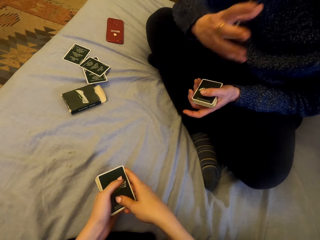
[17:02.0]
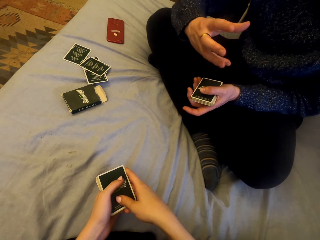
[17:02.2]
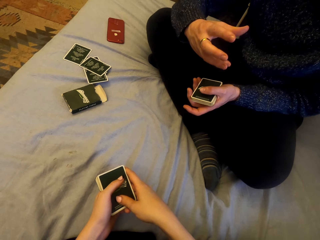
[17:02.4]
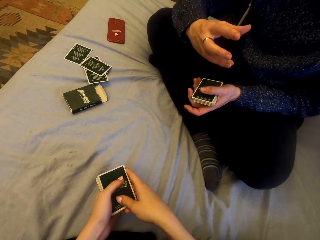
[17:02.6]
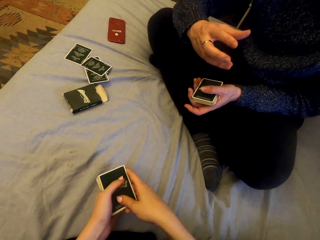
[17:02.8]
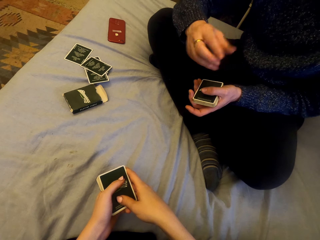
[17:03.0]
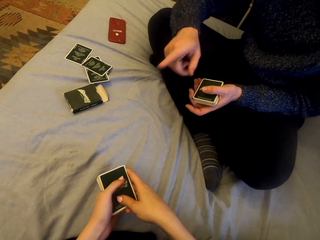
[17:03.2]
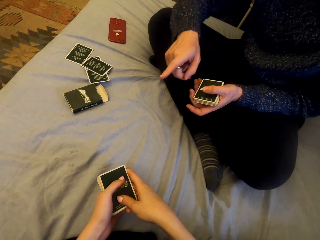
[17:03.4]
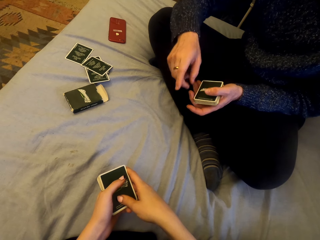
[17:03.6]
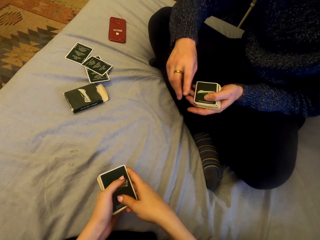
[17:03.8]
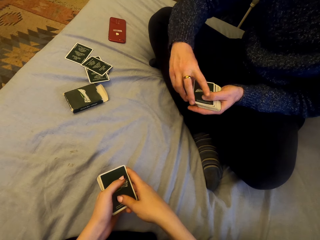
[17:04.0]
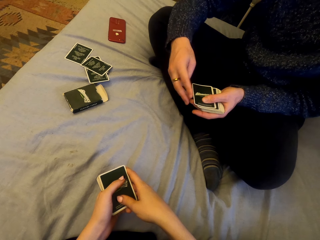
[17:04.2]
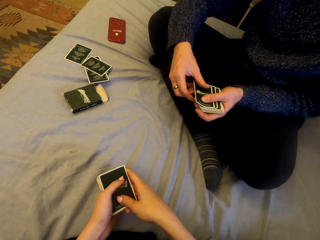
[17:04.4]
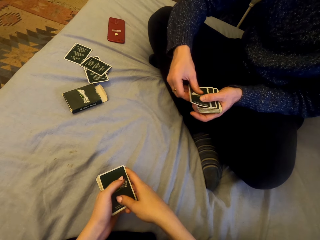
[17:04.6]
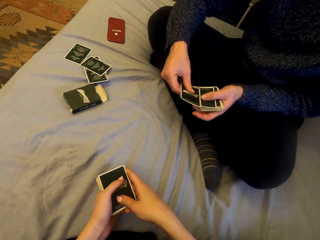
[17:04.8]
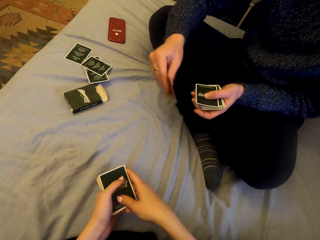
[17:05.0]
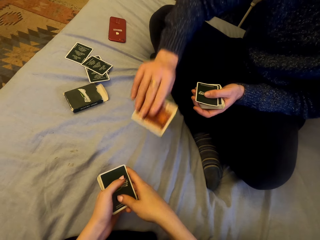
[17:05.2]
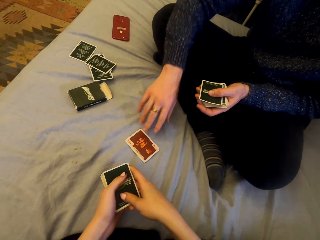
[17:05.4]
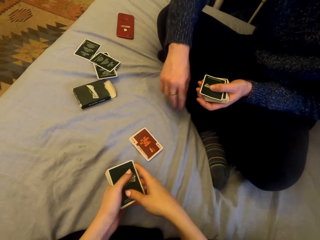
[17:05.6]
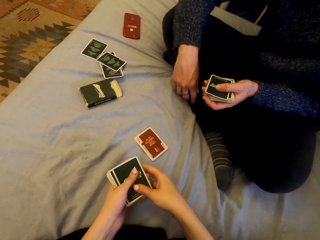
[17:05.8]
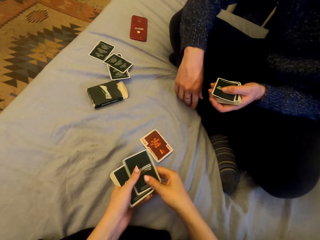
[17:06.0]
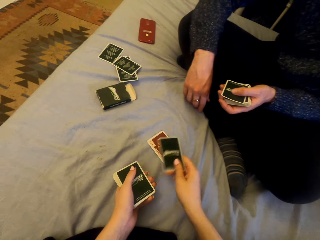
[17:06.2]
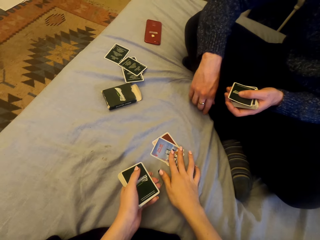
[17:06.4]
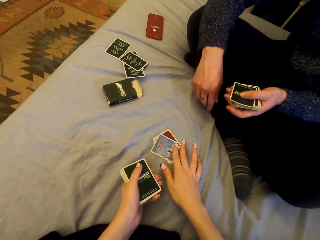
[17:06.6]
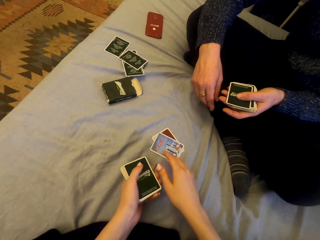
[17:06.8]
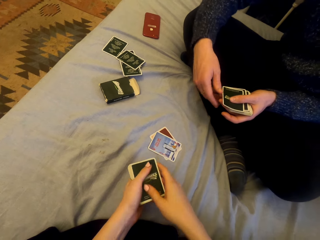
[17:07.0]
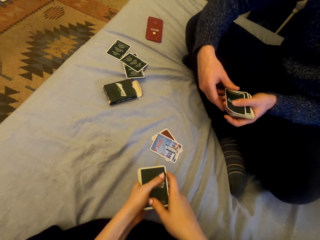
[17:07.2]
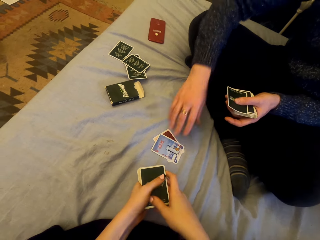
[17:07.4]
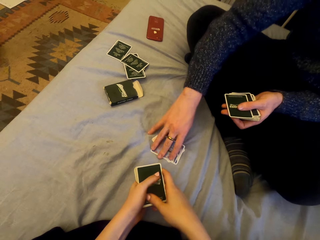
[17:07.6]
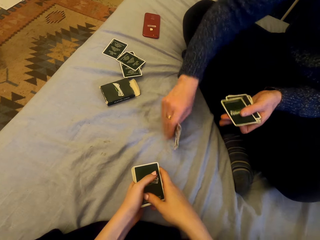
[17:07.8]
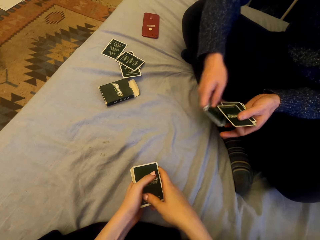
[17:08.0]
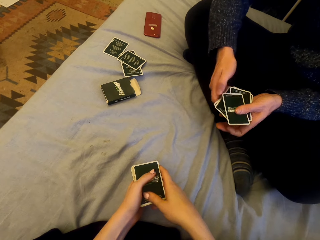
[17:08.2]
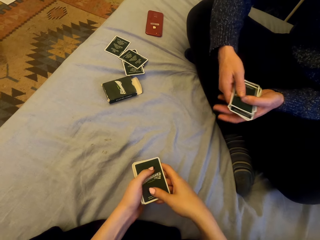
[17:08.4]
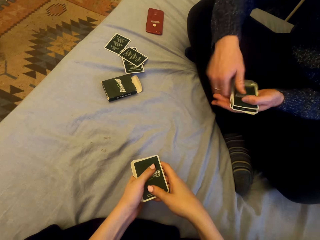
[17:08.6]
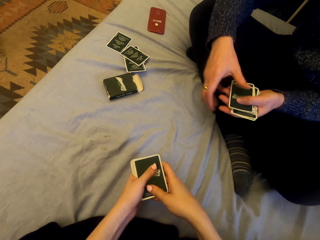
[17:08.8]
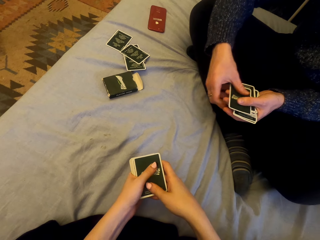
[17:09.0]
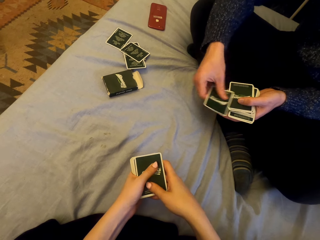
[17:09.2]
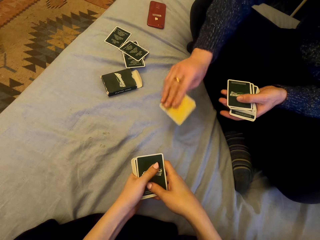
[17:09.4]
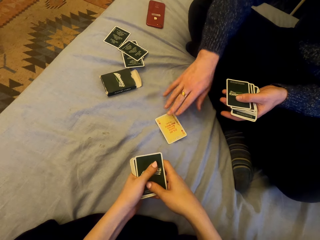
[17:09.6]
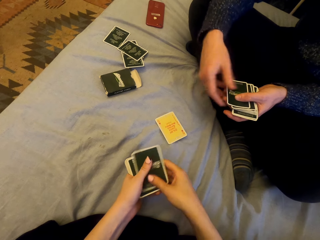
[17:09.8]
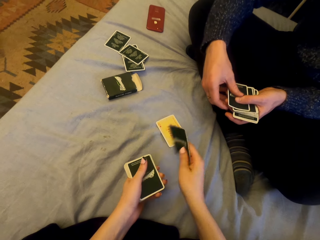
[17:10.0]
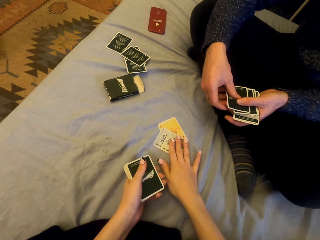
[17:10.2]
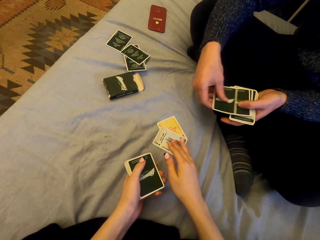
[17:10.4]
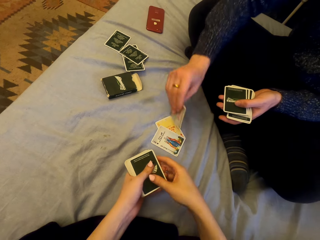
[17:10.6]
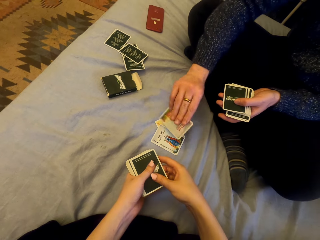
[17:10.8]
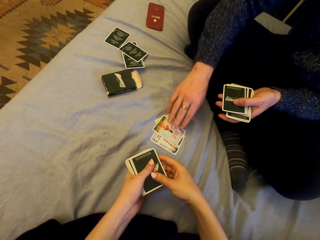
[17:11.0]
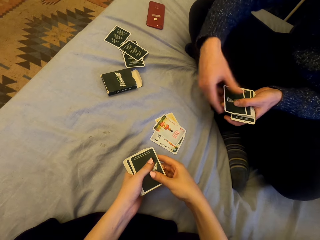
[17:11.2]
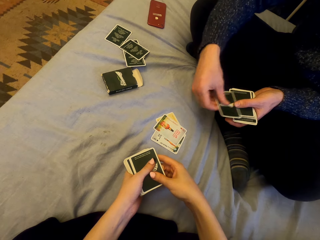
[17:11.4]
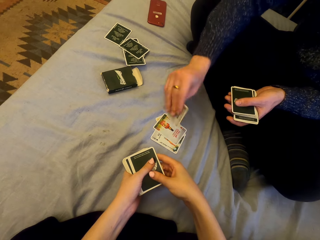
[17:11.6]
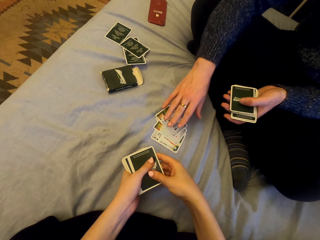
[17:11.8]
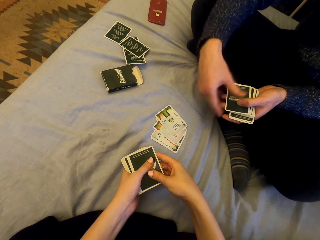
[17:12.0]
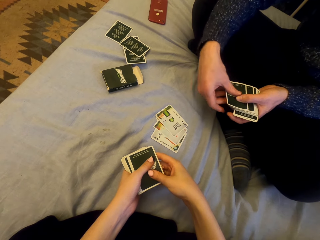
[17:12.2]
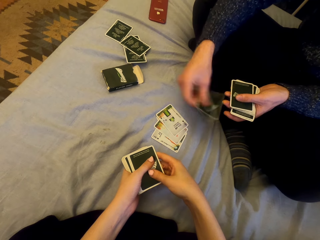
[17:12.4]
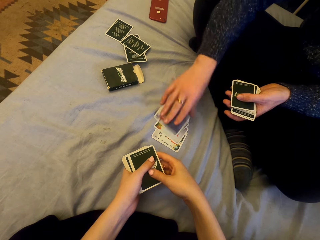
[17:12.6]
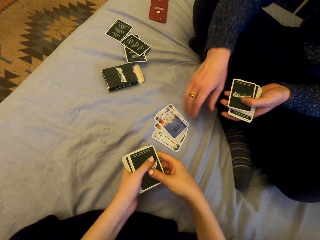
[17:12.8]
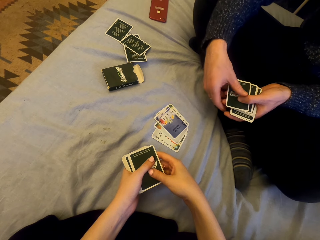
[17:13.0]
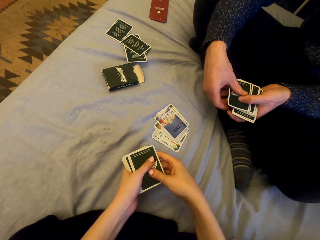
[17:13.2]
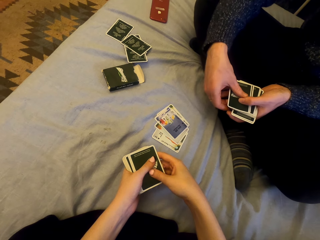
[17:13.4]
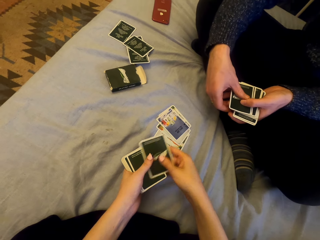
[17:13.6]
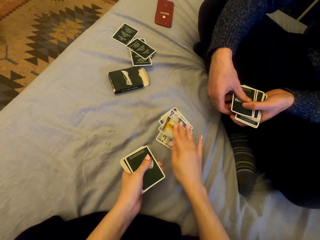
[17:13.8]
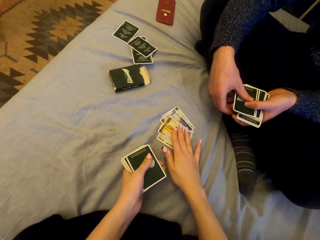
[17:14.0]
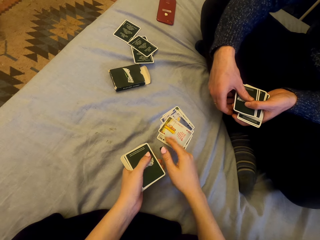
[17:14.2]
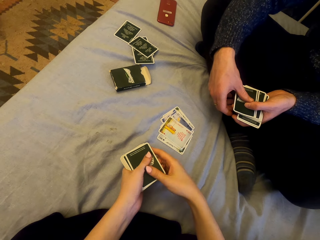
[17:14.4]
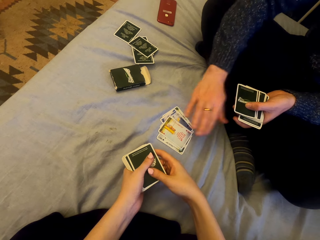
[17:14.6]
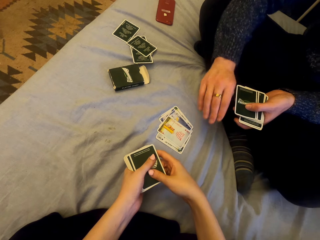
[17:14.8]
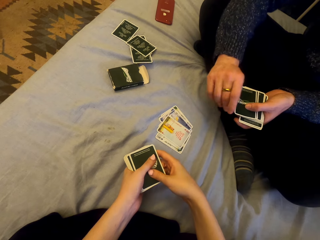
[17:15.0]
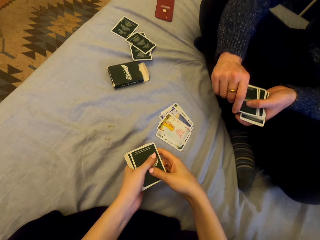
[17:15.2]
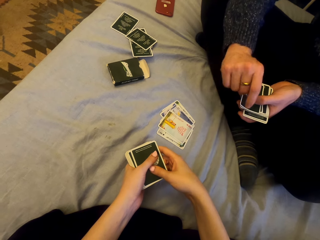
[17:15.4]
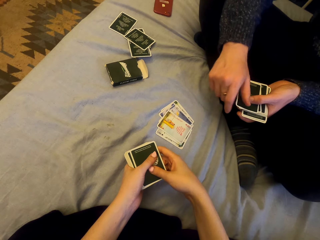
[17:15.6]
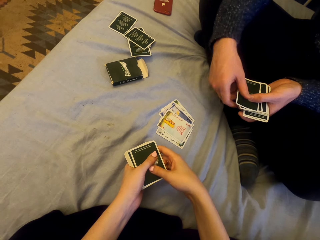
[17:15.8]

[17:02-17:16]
A man plays cards with the camera wearer. The camera wearer puts the card down. They talk. They put the card down again. The man picks the cards. The man plays cards with the camera wearer and puts the card down. The camera wearer puts the card down. The man puts the card down. He puts the card down again. The camera wearer puts the card down.

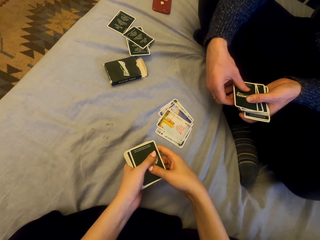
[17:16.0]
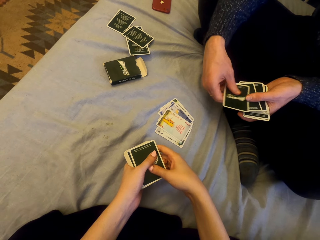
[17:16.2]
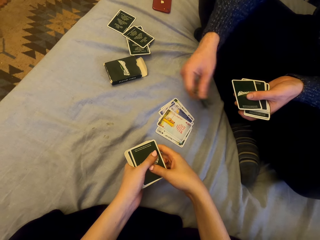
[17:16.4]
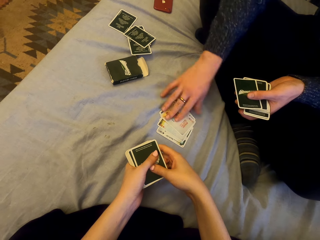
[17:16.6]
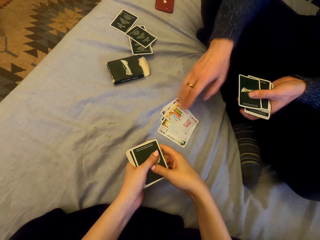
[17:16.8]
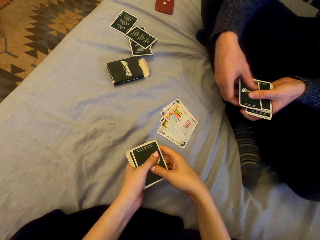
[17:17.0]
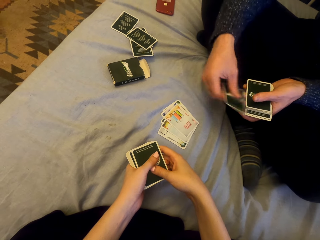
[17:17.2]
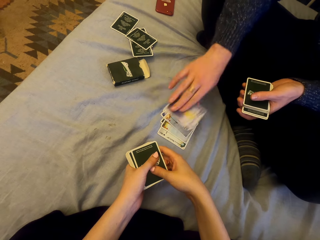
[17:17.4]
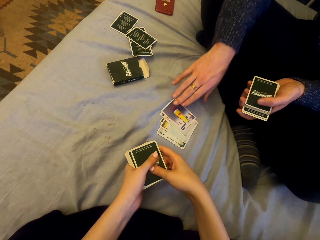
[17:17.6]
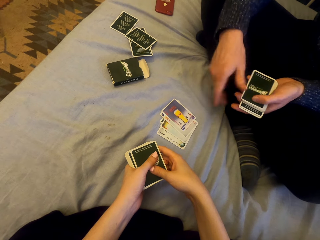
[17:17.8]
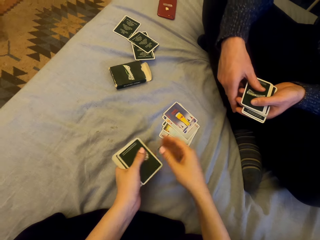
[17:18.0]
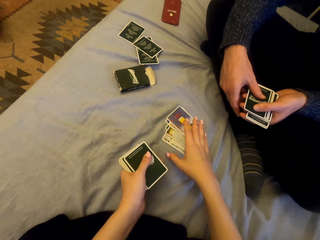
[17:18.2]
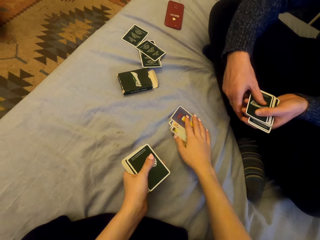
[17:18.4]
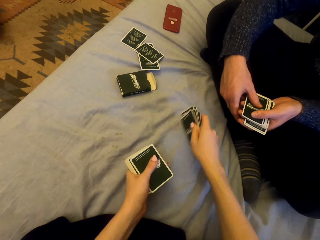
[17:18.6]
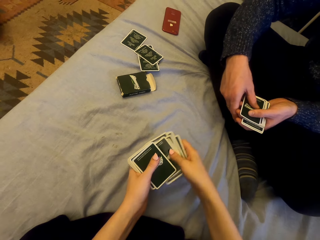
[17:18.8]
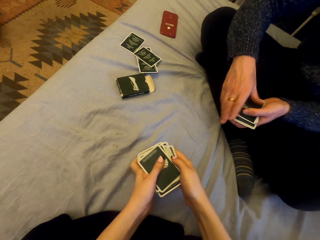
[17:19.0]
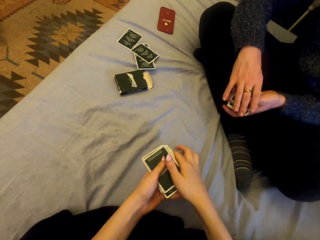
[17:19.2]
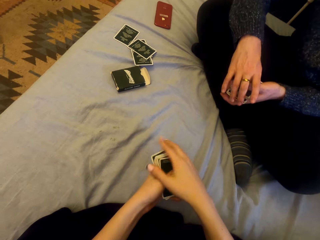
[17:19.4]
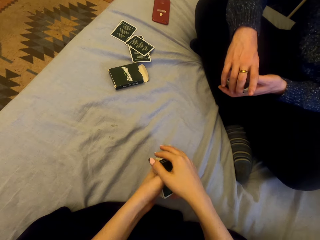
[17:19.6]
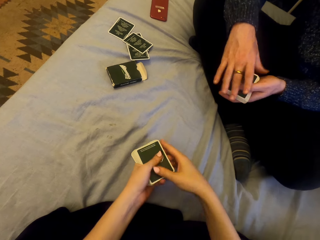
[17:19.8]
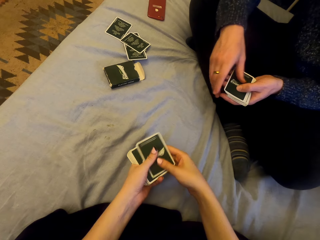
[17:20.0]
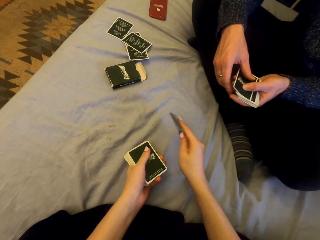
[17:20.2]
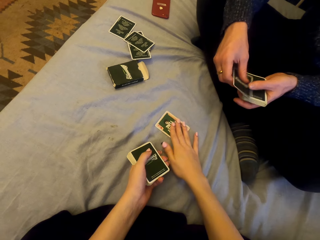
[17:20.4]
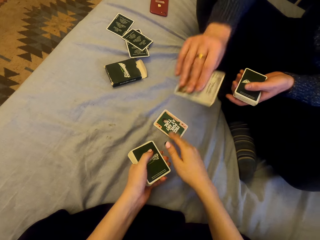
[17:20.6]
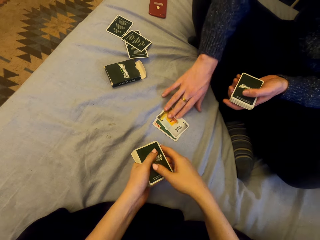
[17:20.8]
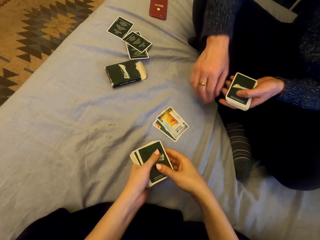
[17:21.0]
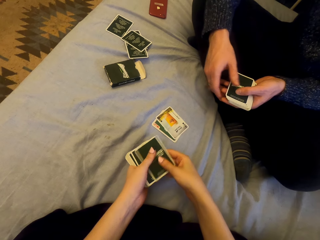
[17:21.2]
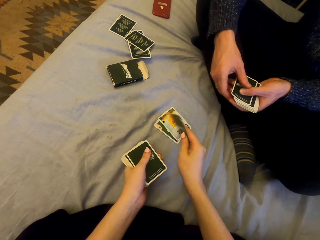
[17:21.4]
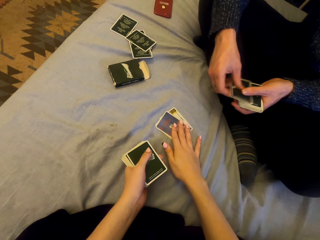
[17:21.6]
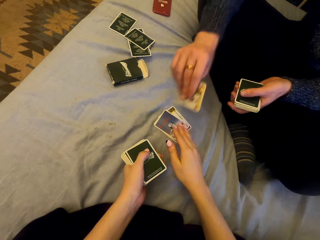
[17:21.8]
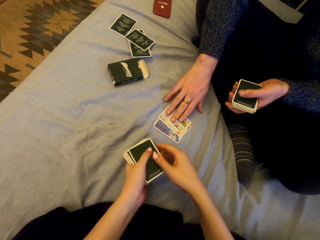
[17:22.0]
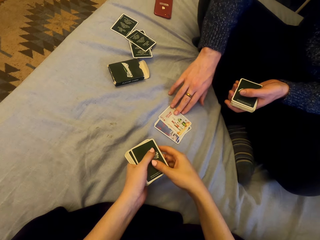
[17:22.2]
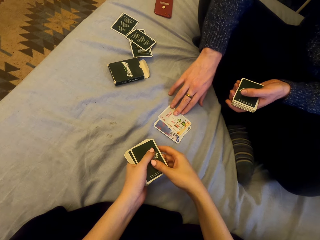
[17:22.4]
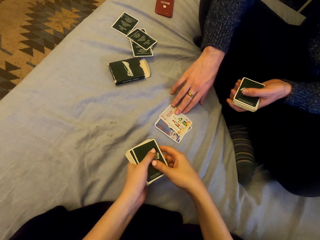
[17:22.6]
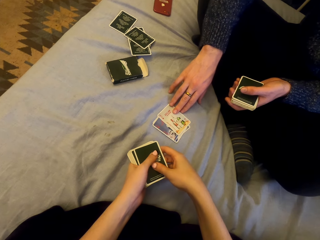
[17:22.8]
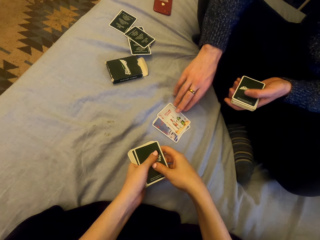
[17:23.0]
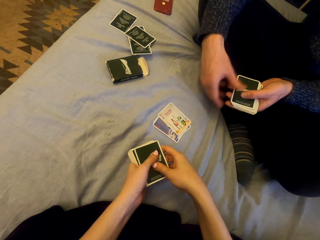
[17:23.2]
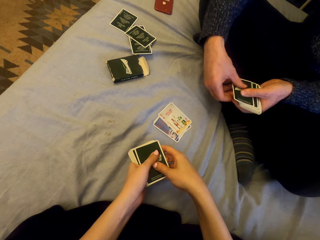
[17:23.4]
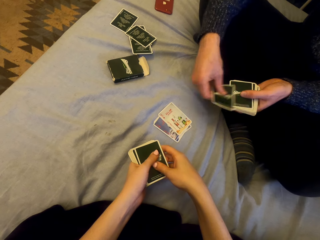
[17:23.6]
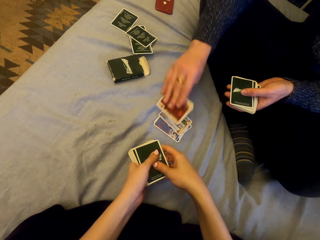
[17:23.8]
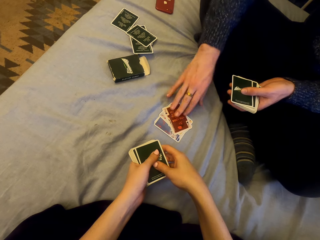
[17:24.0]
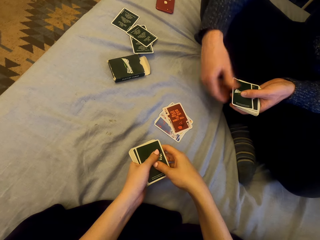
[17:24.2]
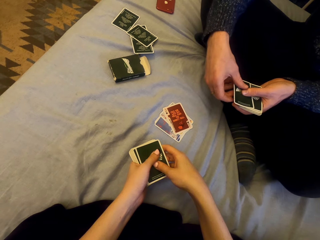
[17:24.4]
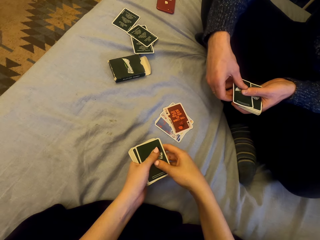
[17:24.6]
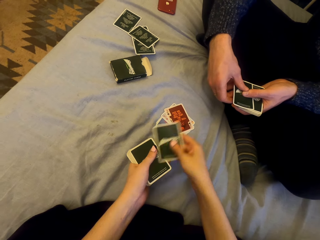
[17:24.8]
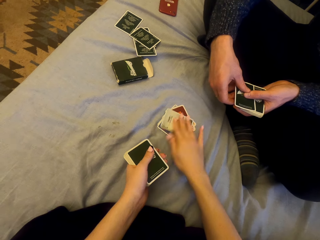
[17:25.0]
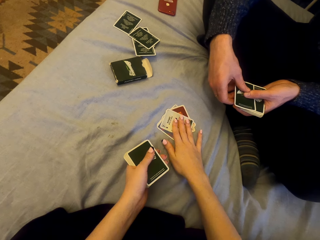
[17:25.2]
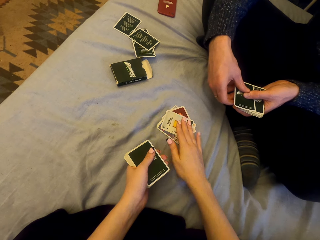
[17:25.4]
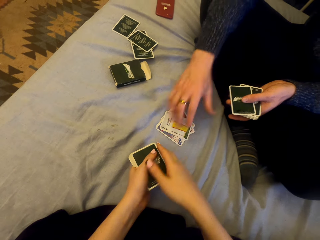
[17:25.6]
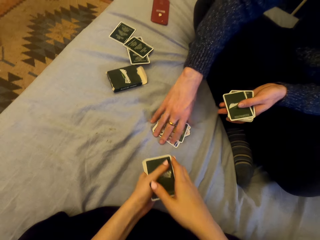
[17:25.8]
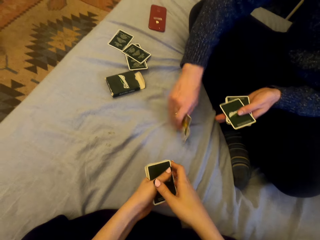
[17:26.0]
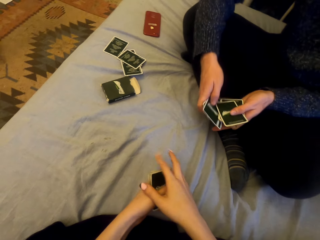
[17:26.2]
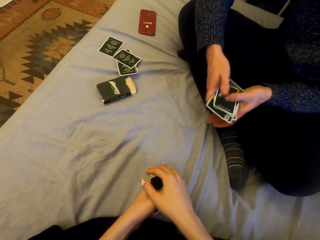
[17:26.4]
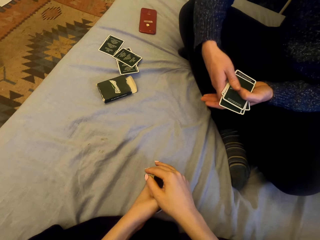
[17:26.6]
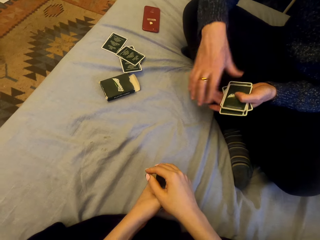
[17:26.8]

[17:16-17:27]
The camera wearer laughs. A man puts the card down. He puts the card down again. The camera wearer picks the cards. They play cards with the man. They put the card down. The man puts the card down. The camera wearer puts the card down. The man puts the card down. He puts the card down again. The camera wearer puts the card down. The man picks the cards.
